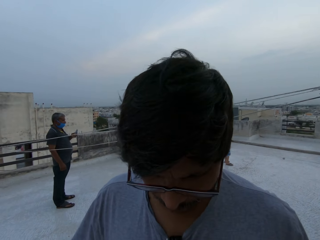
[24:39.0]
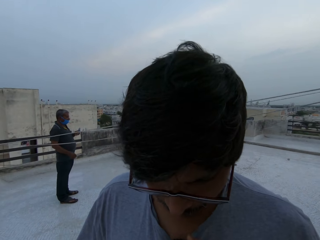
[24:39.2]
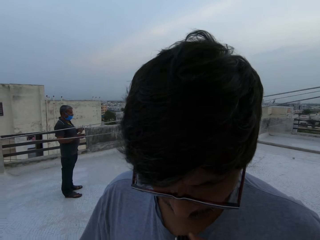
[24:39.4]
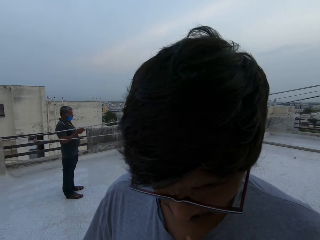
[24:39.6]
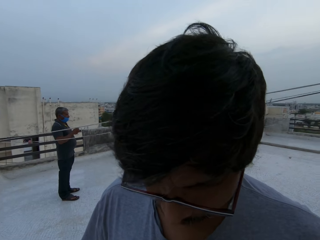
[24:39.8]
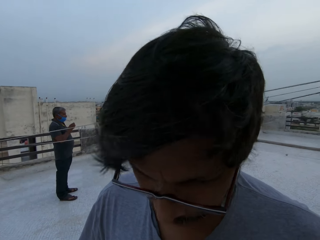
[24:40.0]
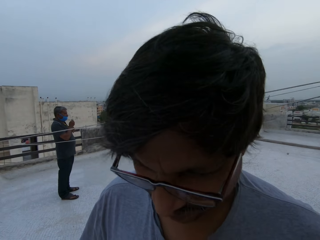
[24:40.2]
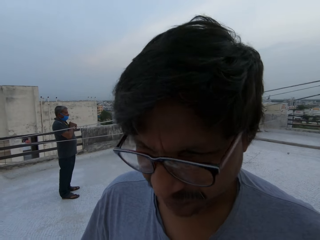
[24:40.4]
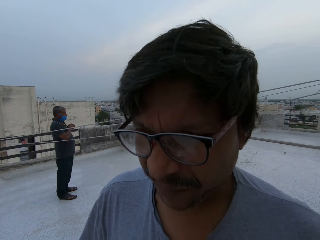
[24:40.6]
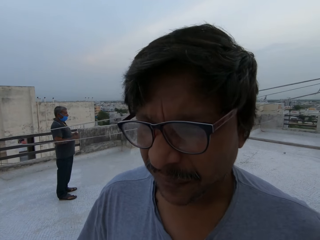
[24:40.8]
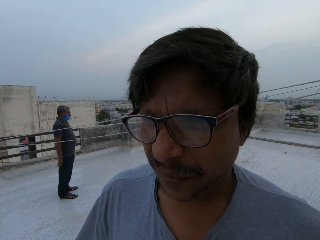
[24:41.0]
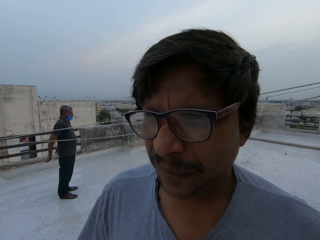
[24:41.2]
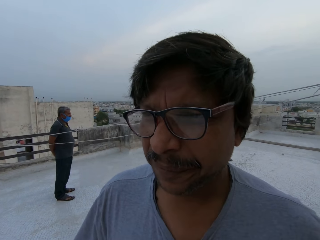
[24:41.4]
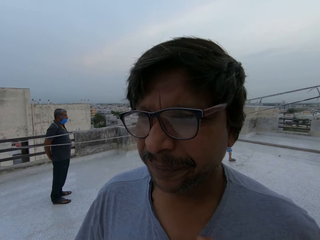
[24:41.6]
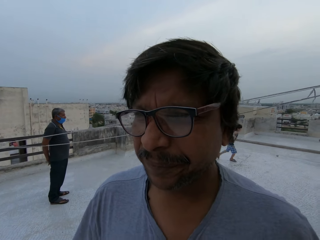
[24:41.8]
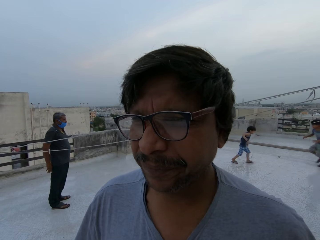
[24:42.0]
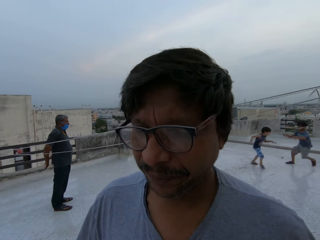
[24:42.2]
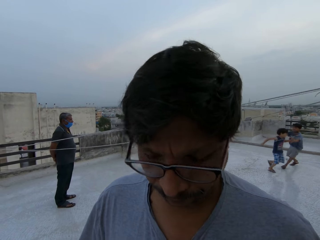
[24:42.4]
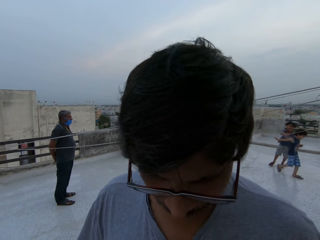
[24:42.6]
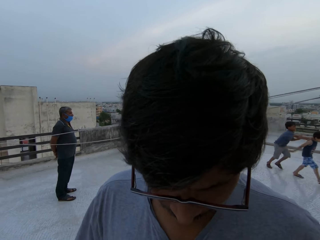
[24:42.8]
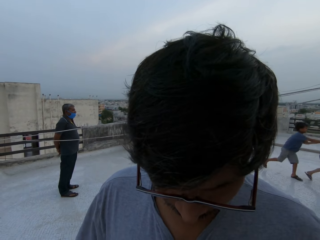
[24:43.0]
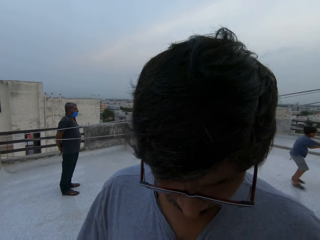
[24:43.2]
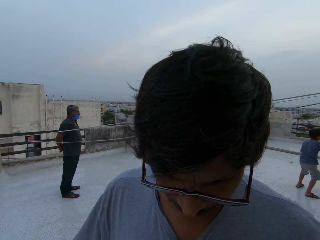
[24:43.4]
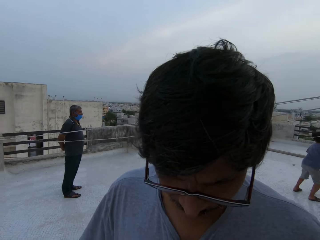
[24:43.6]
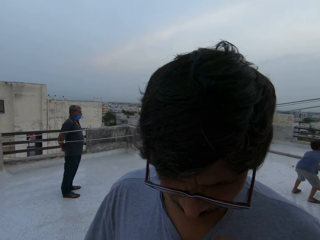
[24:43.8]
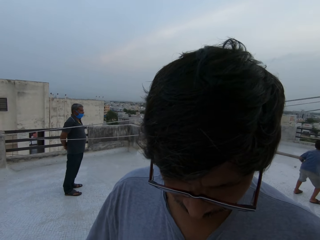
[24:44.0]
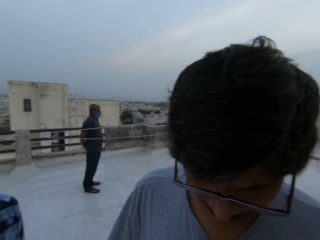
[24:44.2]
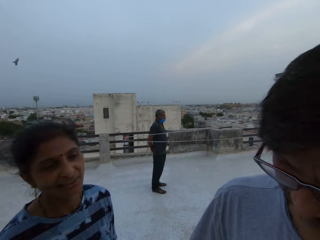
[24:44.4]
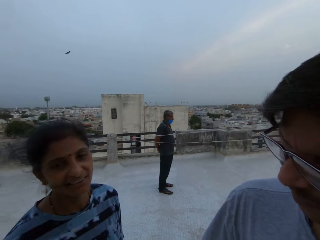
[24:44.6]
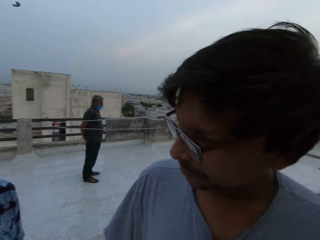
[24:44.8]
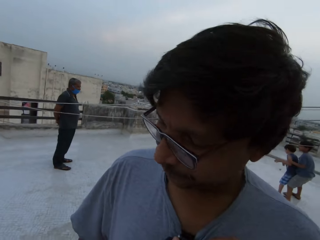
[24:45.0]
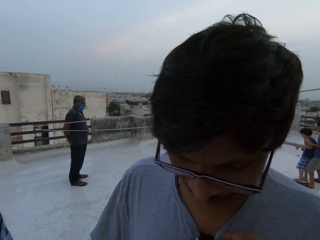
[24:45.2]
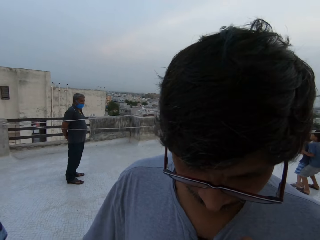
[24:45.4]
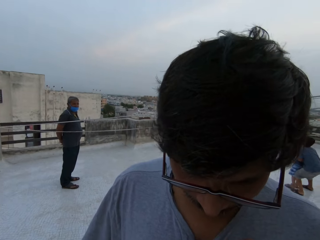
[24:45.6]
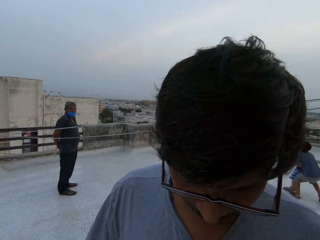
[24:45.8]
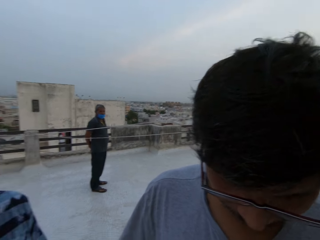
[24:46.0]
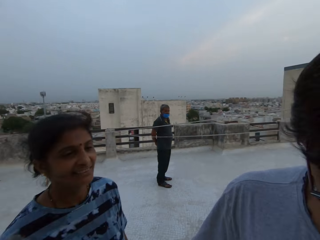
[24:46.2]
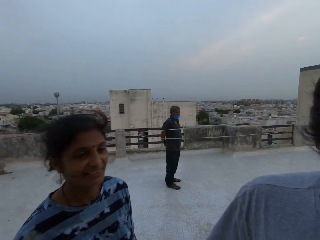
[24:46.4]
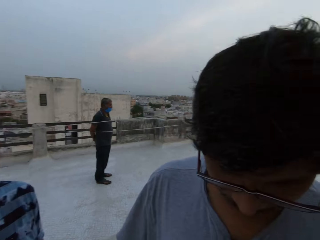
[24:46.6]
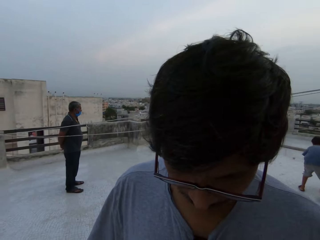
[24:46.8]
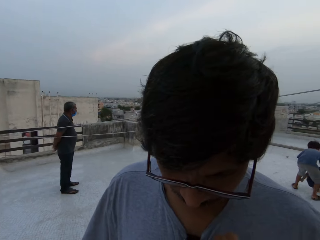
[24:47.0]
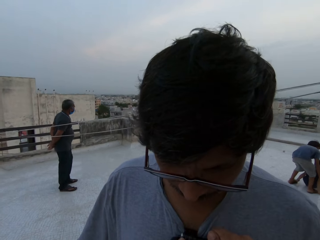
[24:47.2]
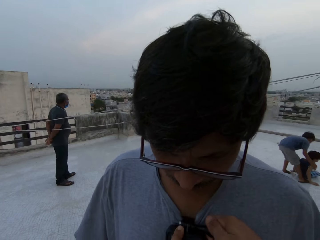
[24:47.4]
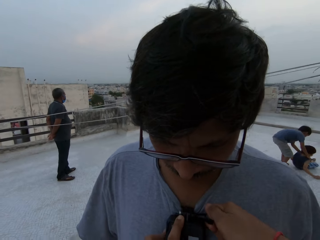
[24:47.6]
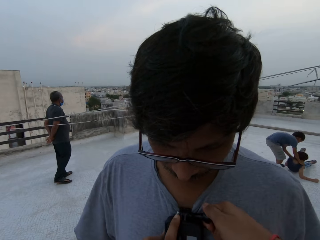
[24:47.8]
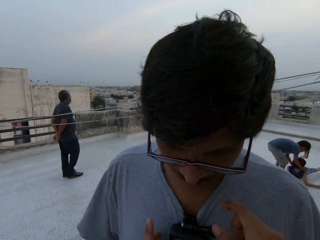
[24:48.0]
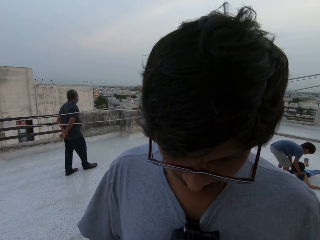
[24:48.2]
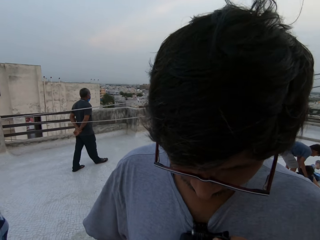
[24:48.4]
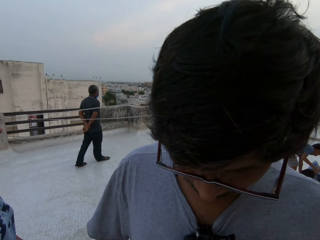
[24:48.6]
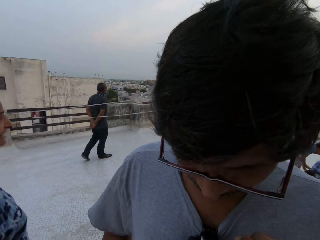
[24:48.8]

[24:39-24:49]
A person looks down. The person looks away. A boy plays with another boy. The person looks down. A woman converses with a man. The camera wearer looks at another person. They look at the first person.

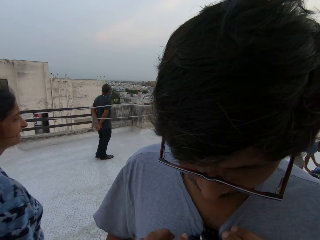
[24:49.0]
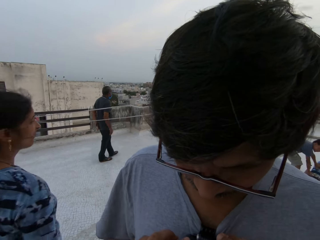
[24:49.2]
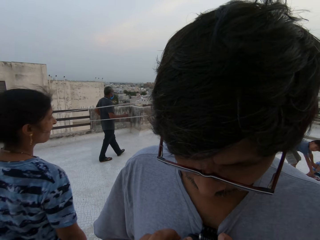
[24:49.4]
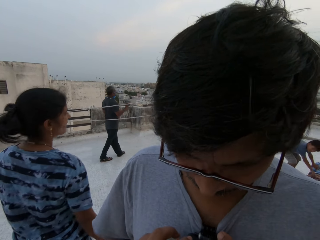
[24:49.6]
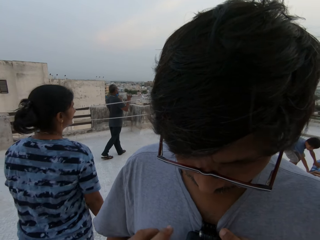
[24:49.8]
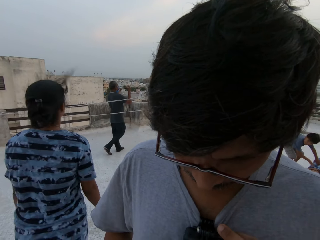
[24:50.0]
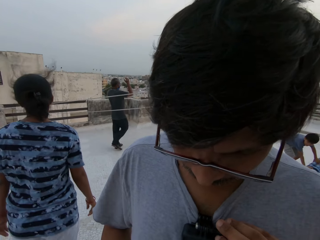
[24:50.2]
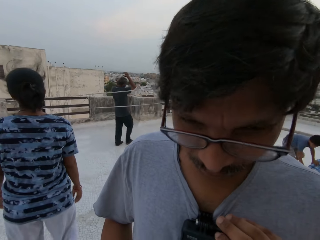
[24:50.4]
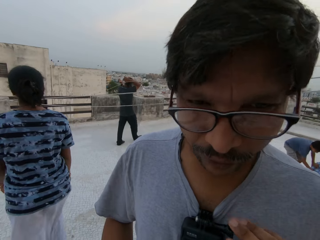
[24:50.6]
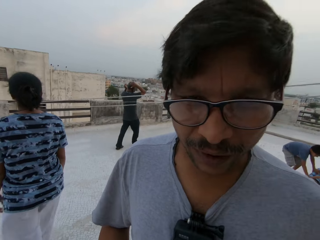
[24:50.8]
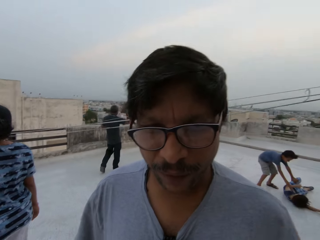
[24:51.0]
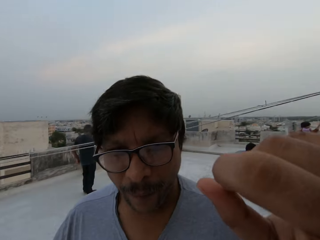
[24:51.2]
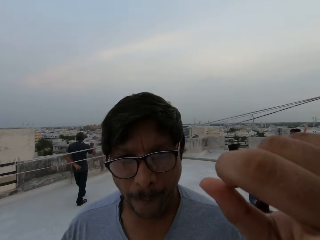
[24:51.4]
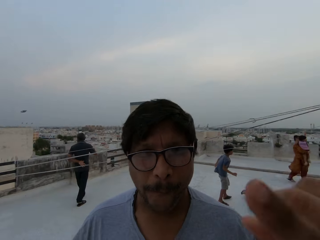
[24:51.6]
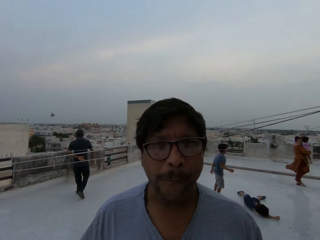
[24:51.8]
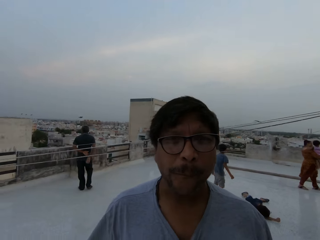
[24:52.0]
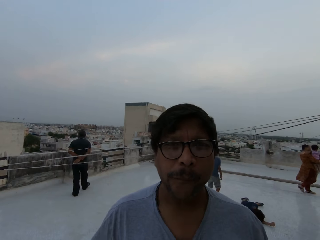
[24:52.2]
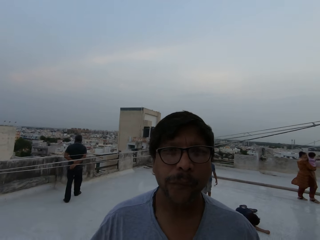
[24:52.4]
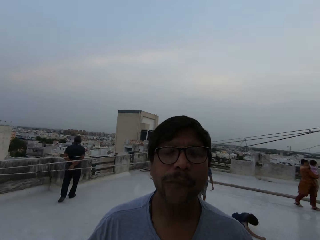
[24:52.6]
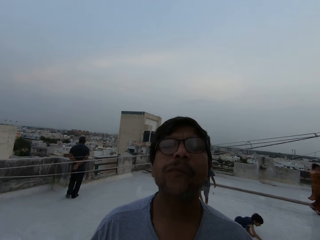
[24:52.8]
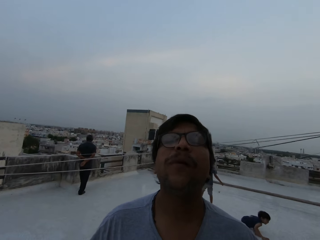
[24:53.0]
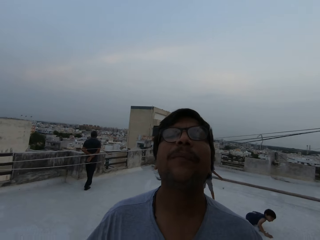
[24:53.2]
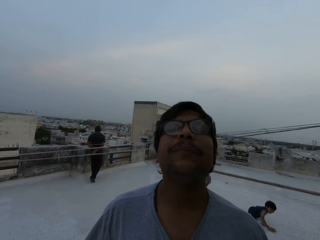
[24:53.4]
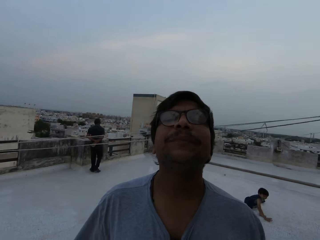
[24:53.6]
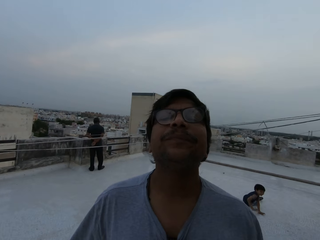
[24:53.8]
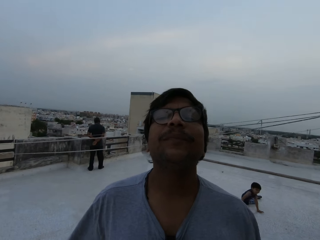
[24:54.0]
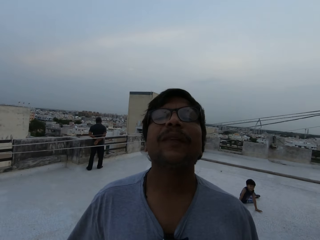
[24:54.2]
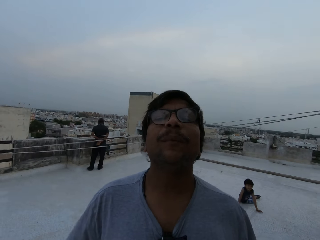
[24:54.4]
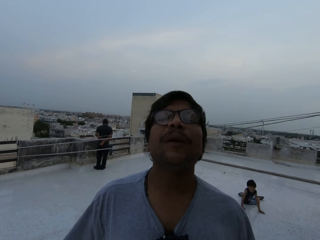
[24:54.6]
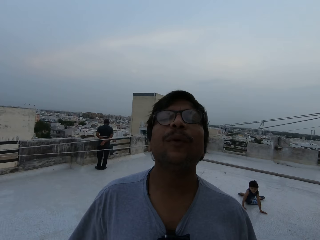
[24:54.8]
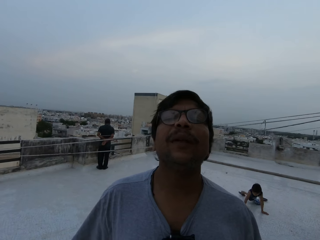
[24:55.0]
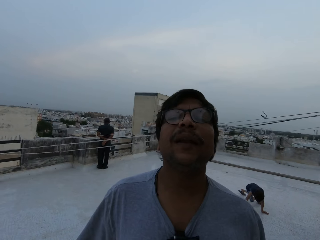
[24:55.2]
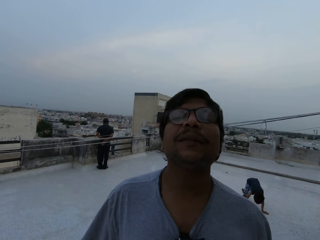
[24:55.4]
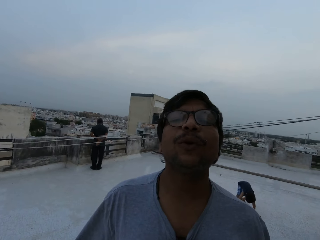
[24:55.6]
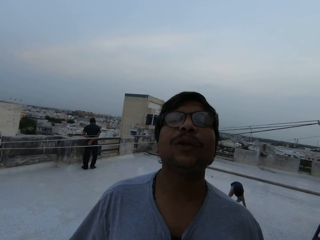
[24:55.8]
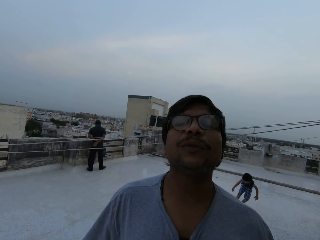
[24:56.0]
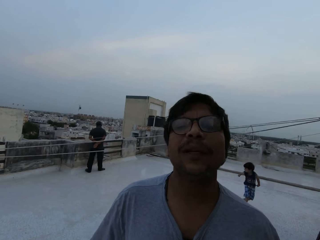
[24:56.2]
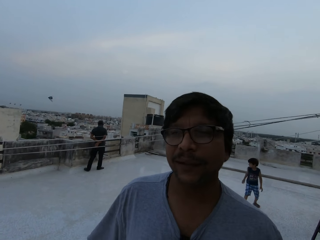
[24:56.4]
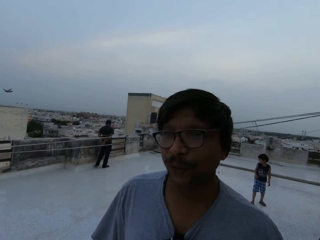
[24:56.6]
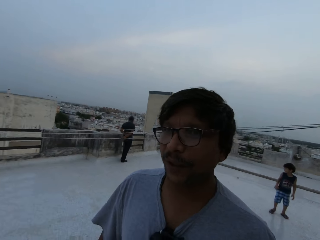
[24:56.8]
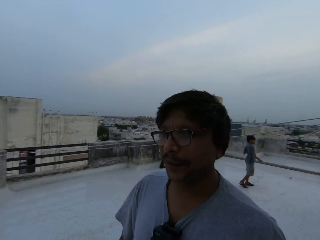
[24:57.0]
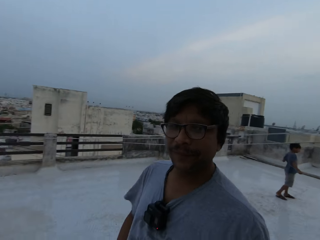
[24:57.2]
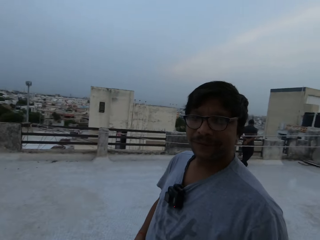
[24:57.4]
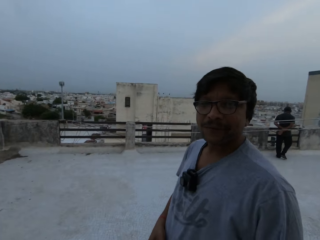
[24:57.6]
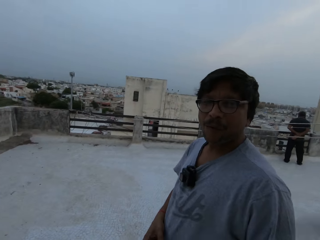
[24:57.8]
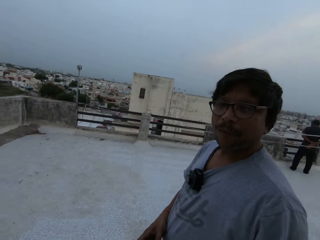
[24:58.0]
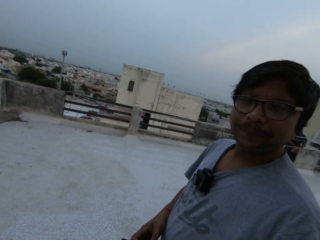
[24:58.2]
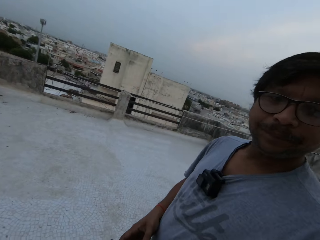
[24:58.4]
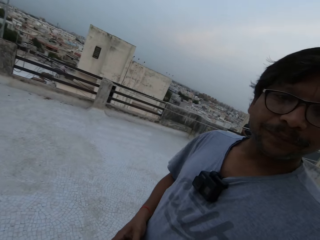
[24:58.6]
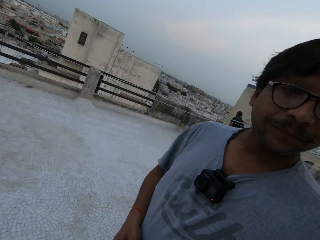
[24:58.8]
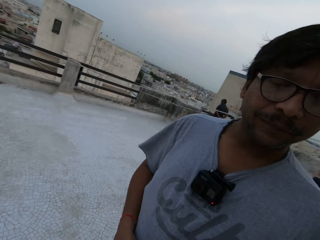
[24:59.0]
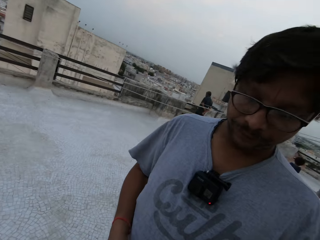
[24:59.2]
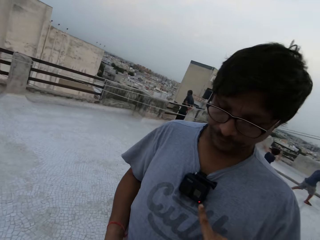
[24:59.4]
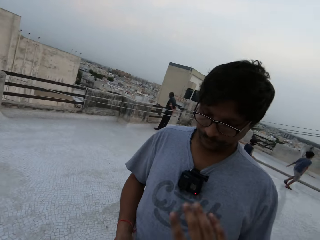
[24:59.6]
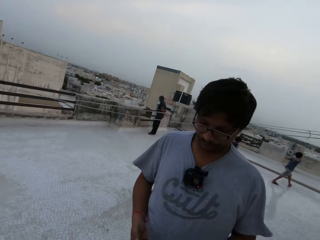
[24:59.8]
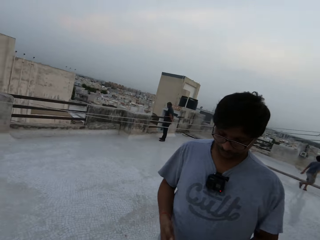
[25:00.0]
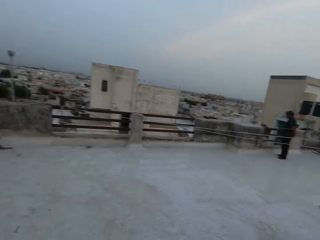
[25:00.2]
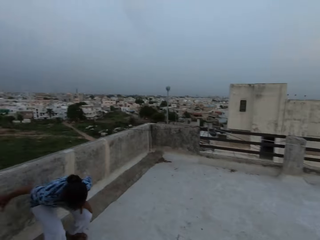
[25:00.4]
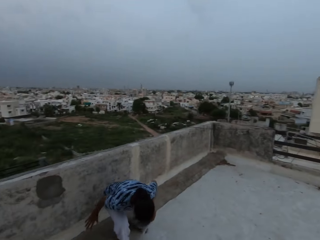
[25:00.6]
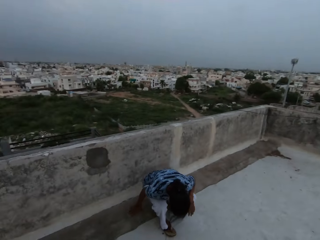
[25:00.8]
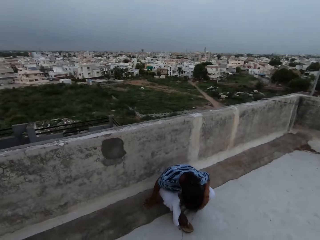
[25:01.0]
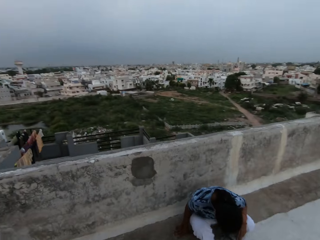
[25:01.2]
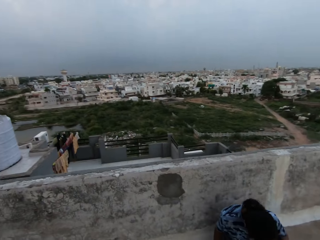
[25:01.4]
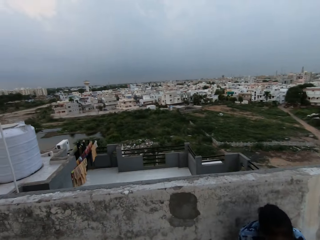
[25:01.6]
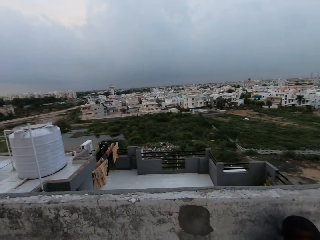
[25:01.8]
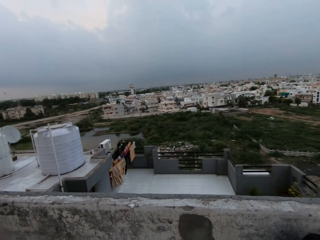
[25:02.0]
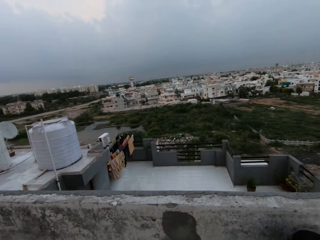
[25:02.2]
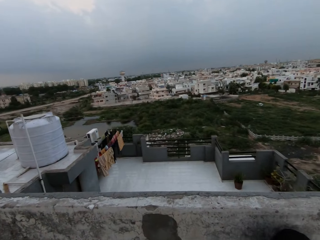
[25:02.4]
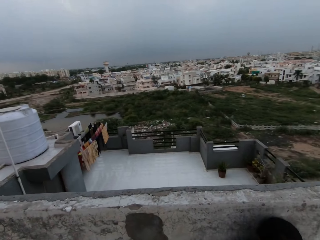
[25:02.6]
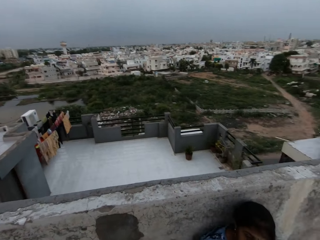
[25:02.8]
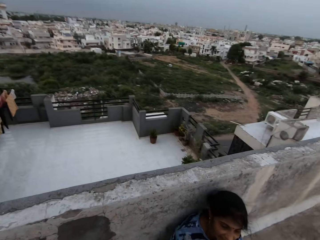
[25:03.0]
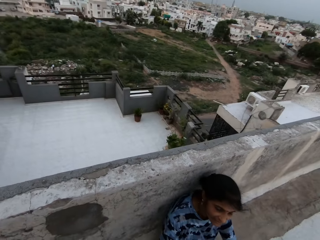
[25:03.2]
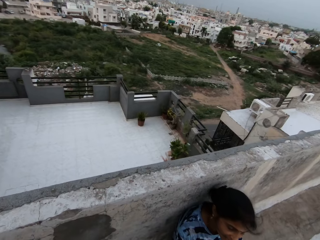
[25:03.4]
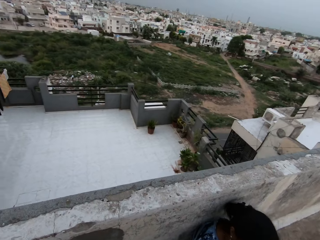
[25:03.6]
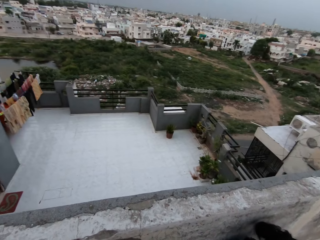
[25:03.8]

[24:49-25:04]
A man raises a wire up with both hands. A person walks on a building. The camera wearer converses with another man. Another person looks at the camera wearer. The camera wearer demonstrates with his hand. The other man converses with the camera wearer. The other person looks at the camera wearer. The camera wearer walks on a building. The woman sits on the floor. The camera wearer looks around a city.
